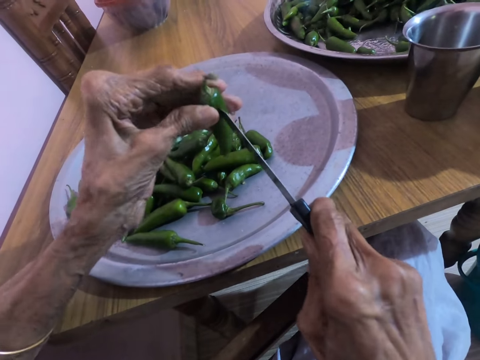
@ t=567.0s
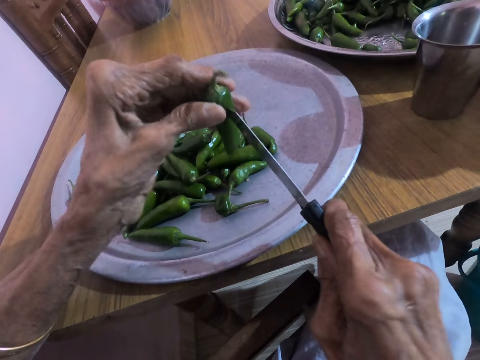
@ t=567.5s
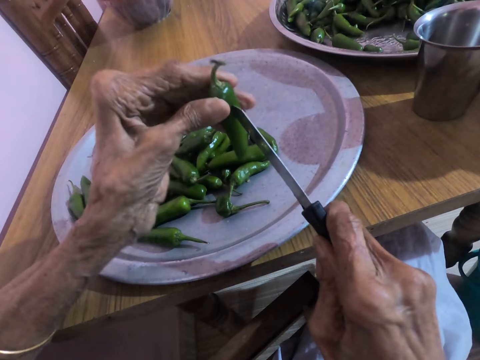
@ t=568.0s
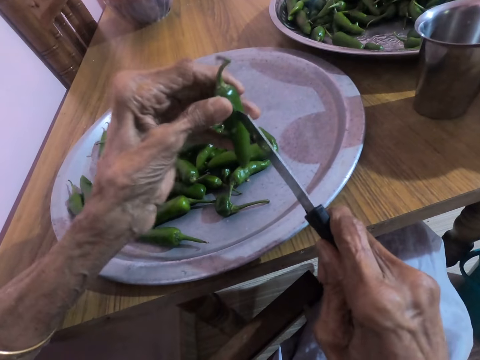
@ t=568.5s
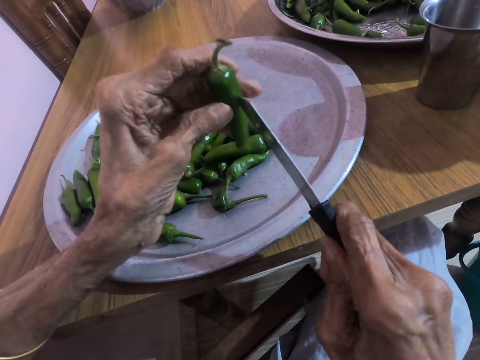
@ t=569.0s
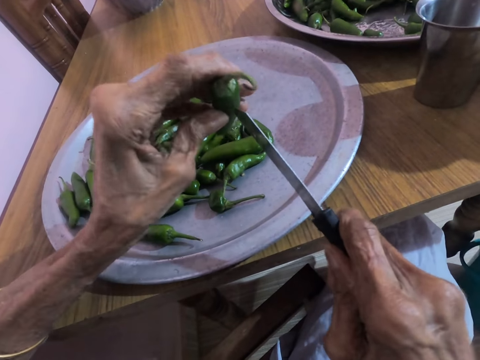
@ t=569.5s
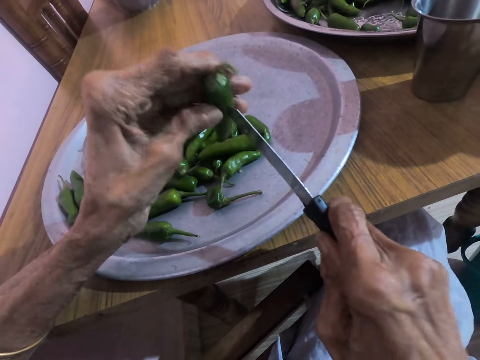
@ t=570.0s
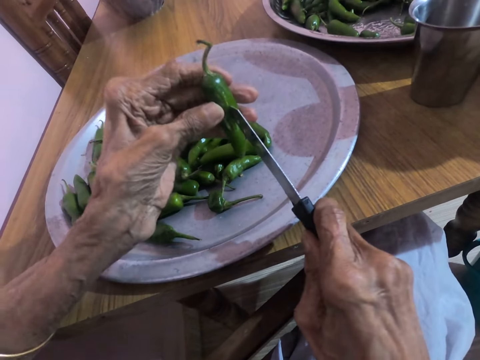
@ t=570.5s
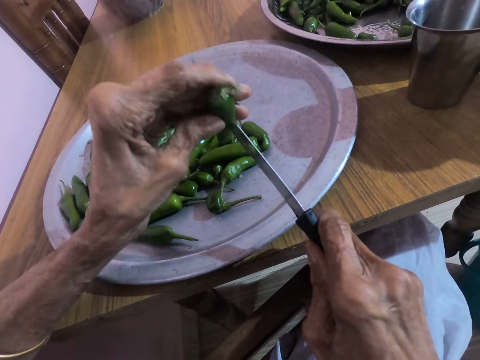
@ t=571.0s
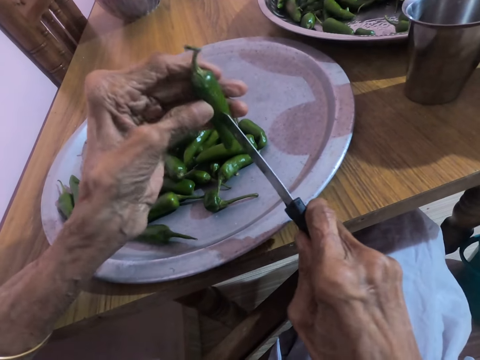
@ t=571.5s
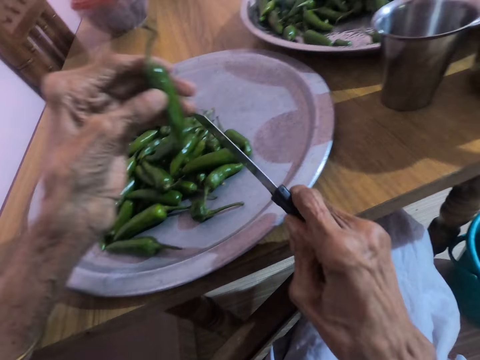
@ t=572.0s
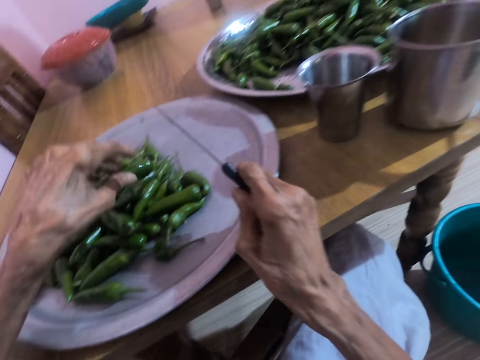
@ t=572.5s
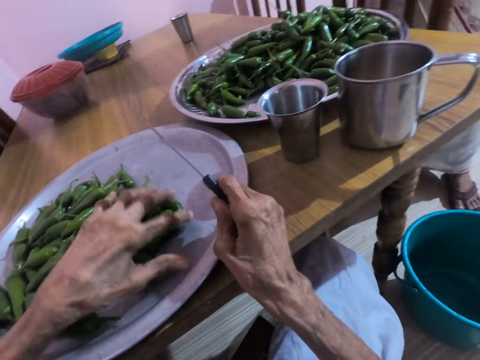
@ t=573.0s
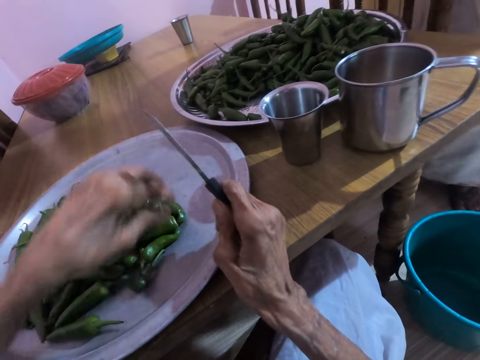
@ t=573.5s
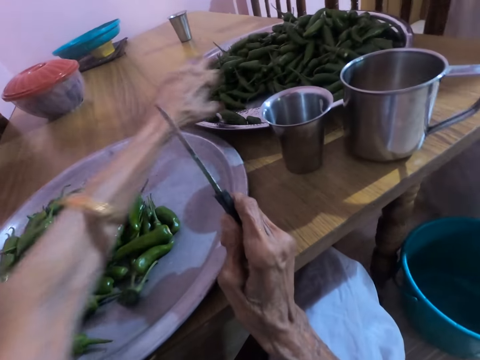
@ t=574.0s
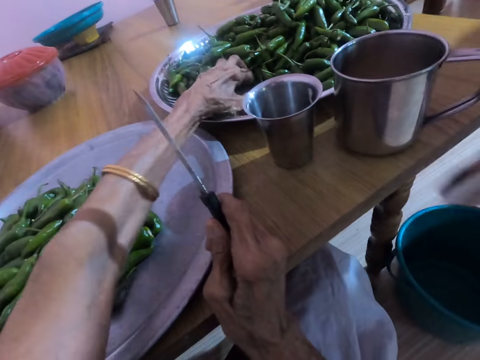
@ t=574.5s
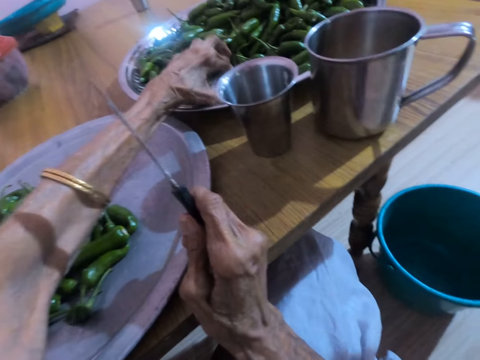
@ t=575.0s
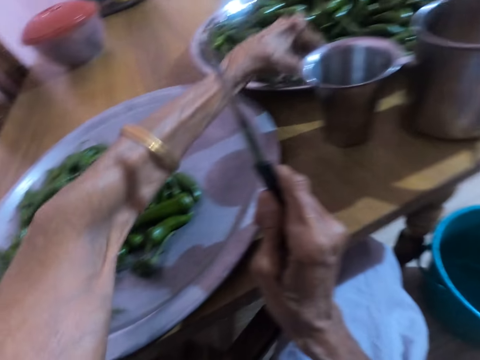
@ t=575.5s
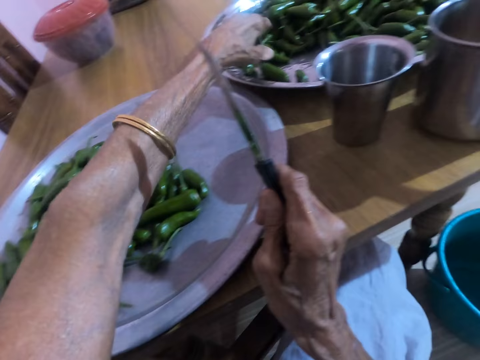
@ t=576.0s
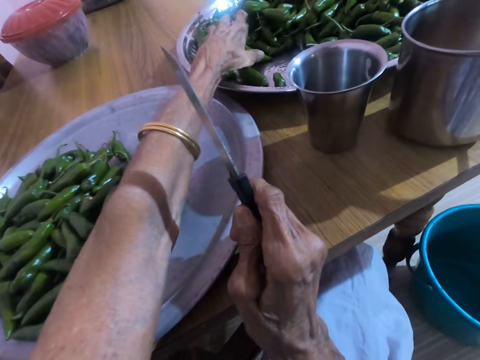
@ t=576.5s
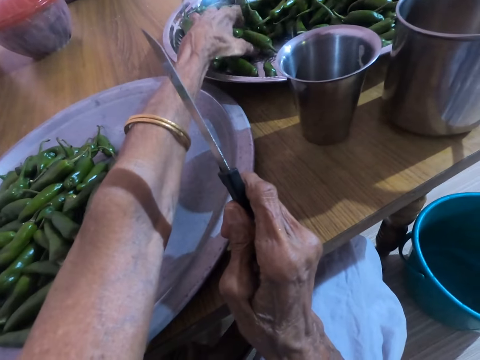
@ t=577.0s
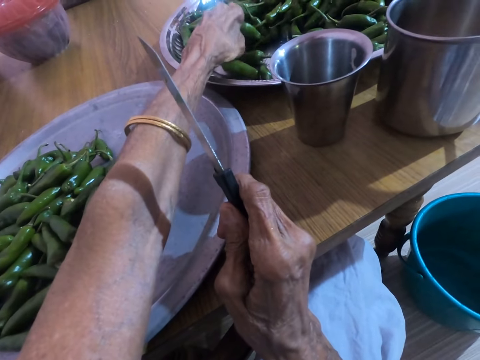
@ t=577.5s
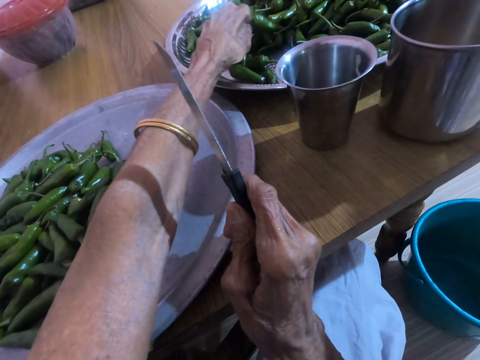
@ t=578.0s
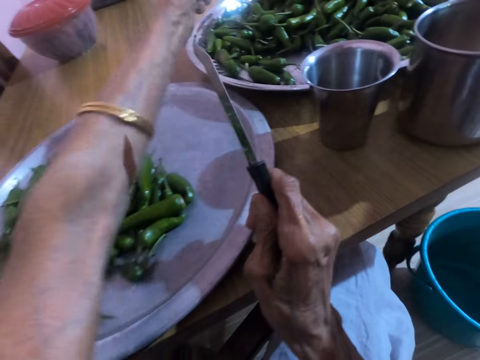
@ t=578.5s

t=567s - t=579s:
The camera wearer places the piece of green pepper on the tray on the table with her left hand. She adjusts some pieces of green peppers on the tray with her left hand. She moves some pieces of green peppers on a stainless tray on the table with her left hand. She picks some pieces of green peppers from the stainless tray on the table with her left hand.

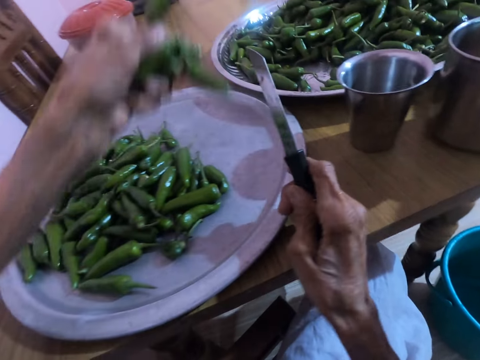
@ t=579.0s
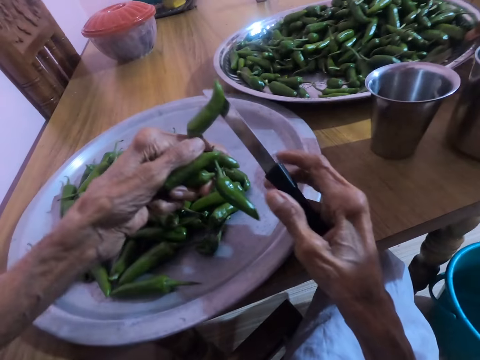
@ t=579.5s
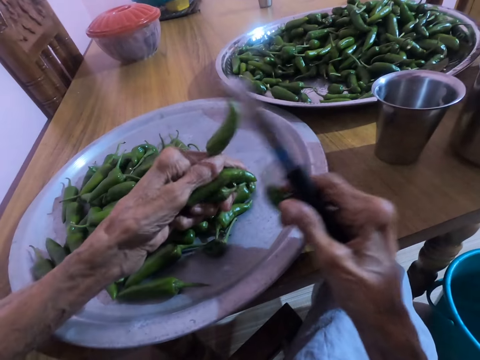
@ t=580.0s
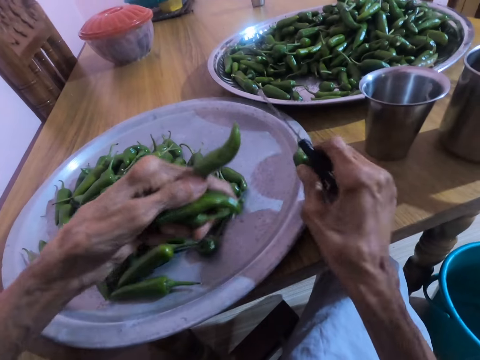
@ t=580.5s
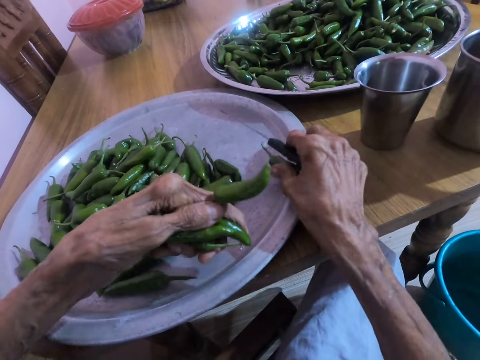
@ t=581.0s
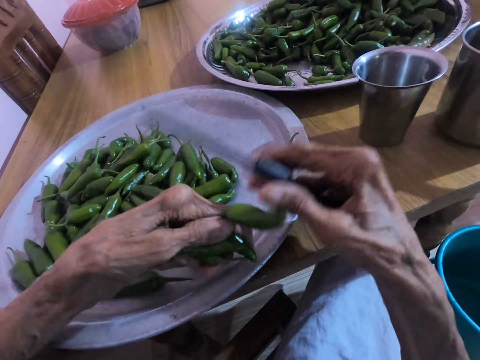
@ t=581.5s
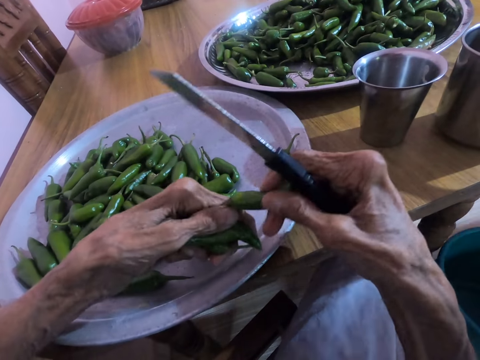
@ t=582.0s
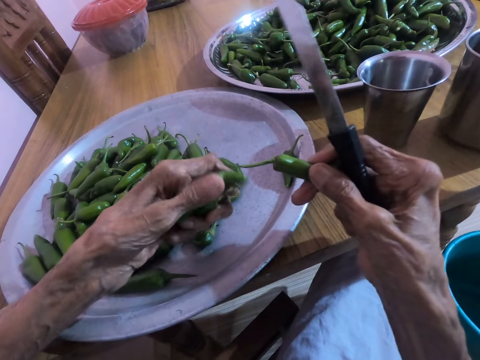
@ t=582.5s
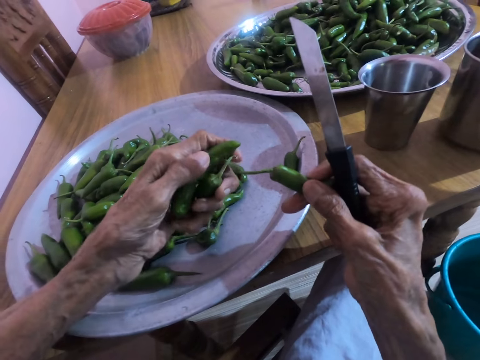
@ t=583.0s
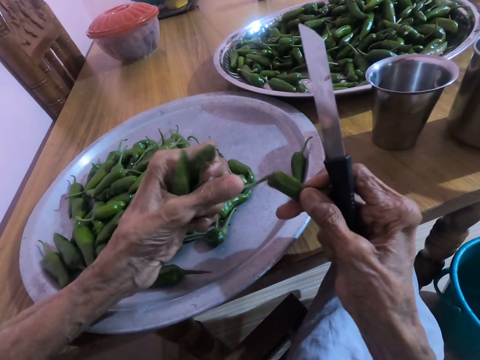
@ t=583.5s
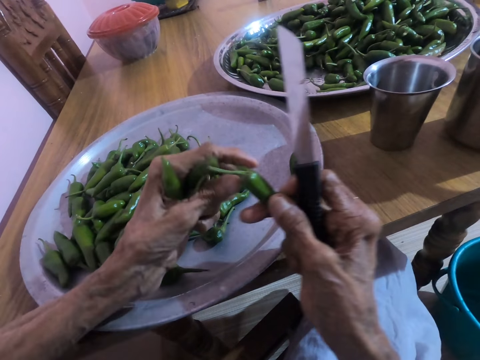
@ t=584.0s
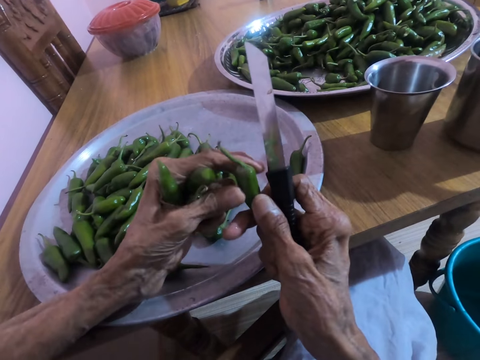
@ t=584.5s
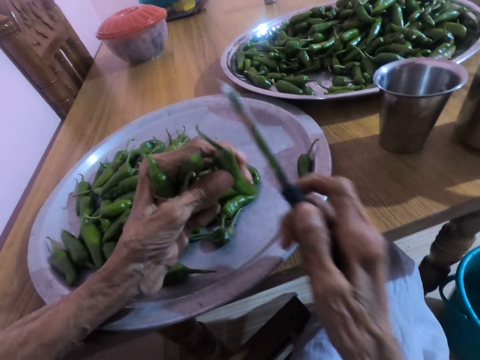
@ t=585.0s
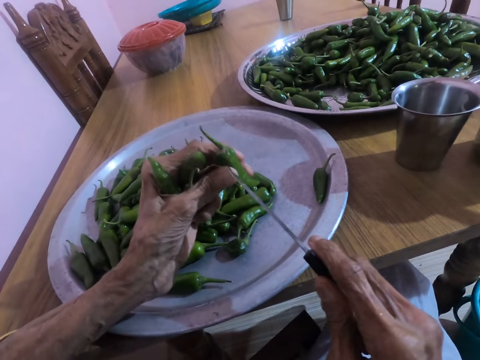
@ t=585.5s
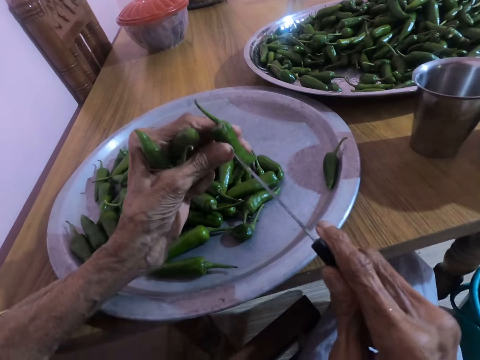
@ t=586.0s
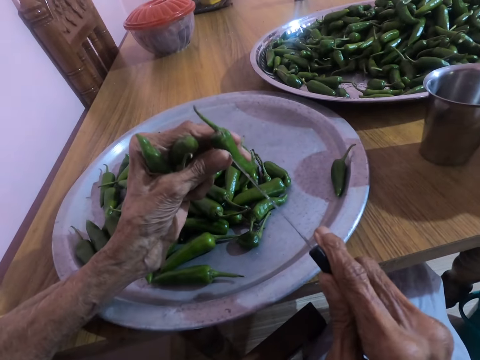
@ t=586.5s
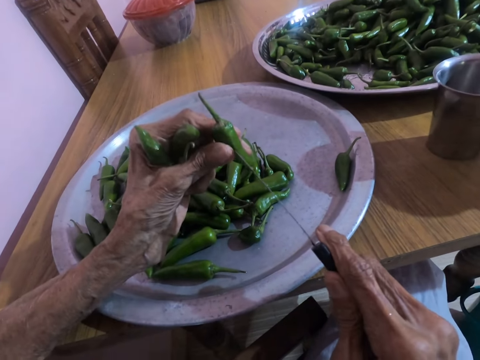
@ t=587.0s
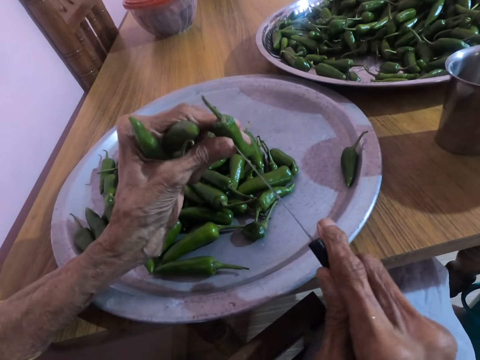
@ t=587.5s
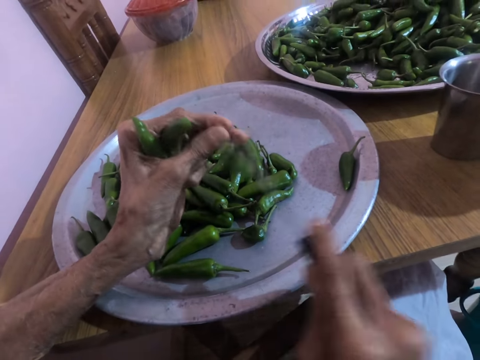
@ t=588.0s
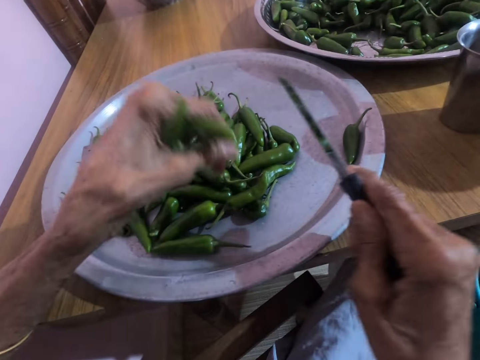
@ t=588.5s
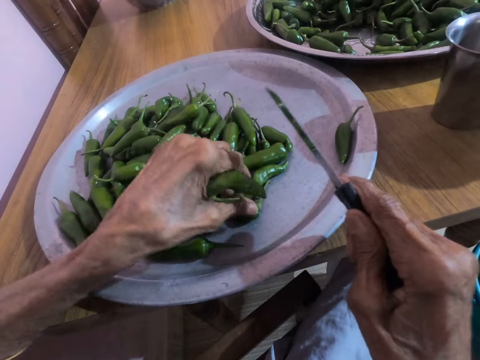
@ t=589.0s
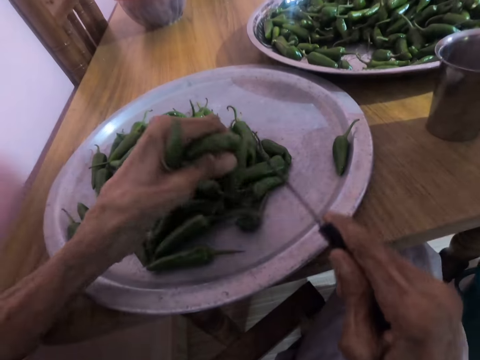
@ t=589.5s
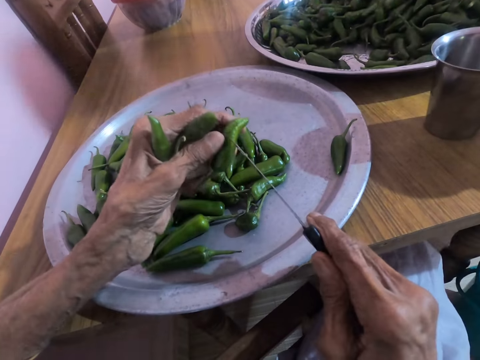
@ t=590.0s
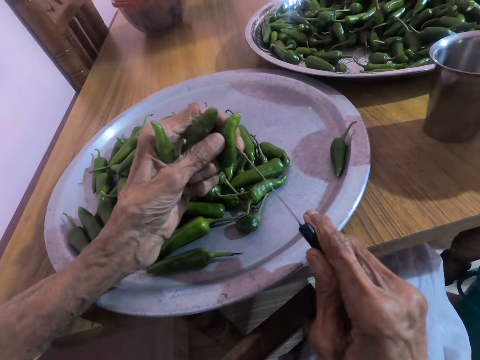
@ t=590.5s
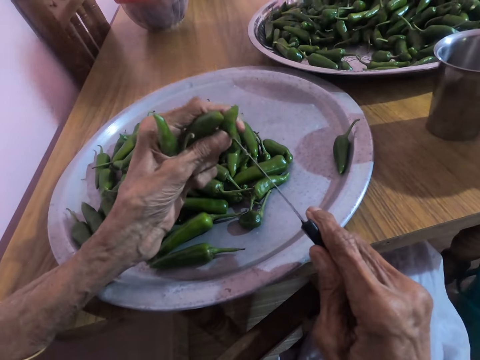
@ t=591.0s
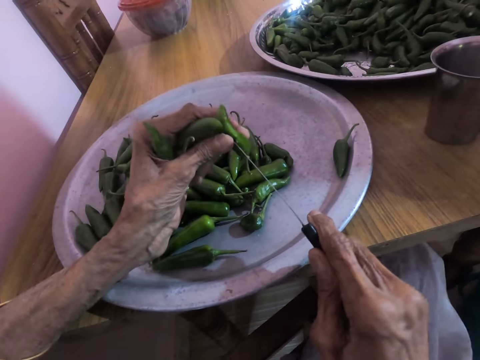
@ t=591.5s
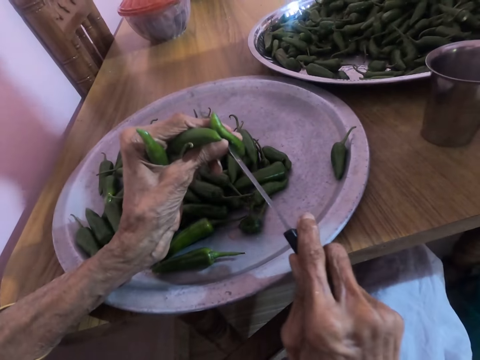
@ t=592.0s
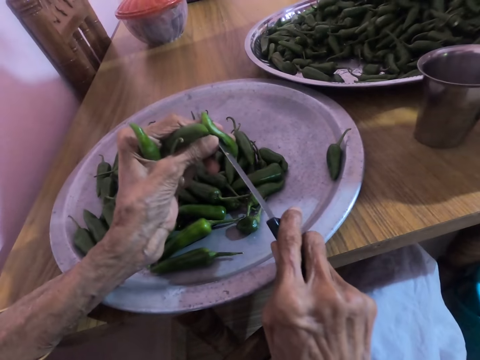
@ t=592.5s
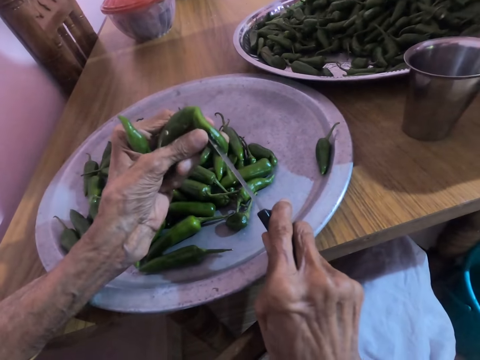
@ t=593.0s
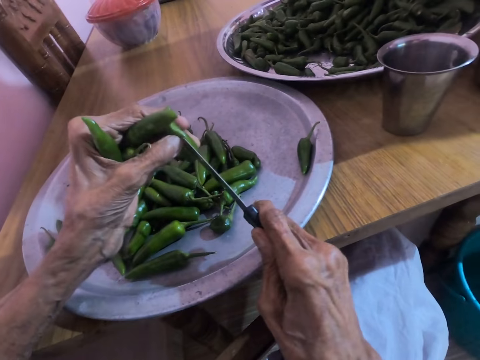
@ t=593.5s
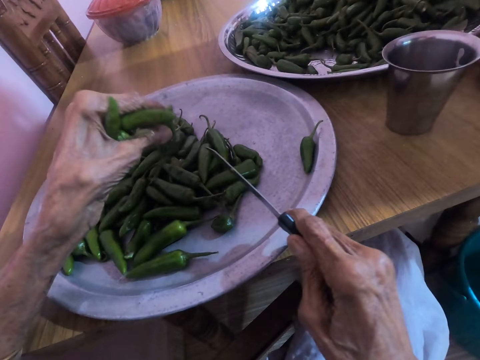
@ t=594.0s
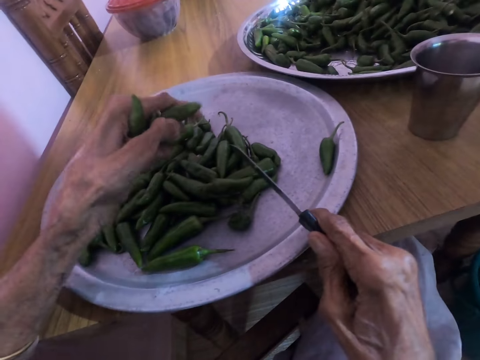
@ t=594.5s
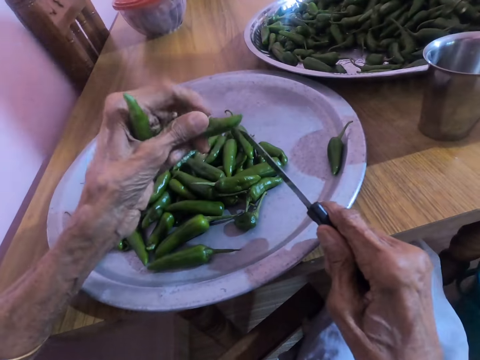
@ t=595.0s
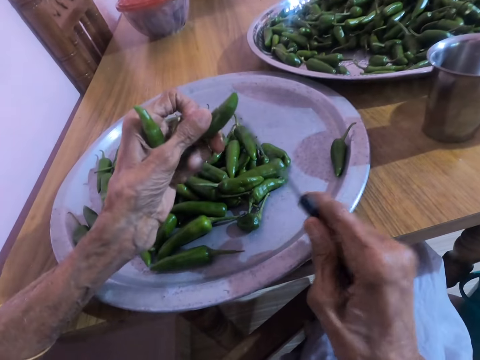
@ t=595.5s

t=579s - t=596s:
The camera wearer picks a piece of green pepper from some pieces of green peppers in her left hand with her right hand. She places the piece of green pepper on the tray on the table with her right hand. She picks a piece of green pepper from the pieces of green peppers in her left hand with her right hand. She arranges the piece of green pepper in her left hand. She transfers the piece of green pepper from her right hand to her left hand. She cuts the piece of green pepper in her left hand with the knife in her right hand. She picks the piece of green pepper from the tray on the table with her left hand. She drops the pepper on the aluminum cooking pot top on the table. She cuts the piece of green pepper in her left hand with the knife in her right hand. She converses with the woman. The woman converses with the camera wearer. The camera wearer places the piece of green pepper on the tray on the table with her left hand.
